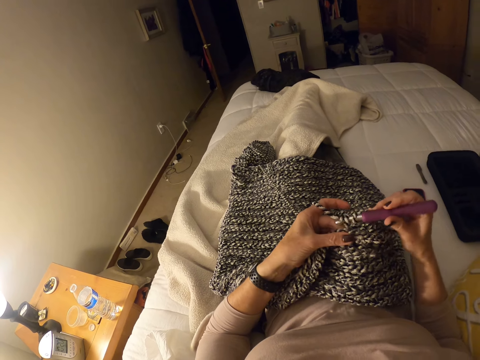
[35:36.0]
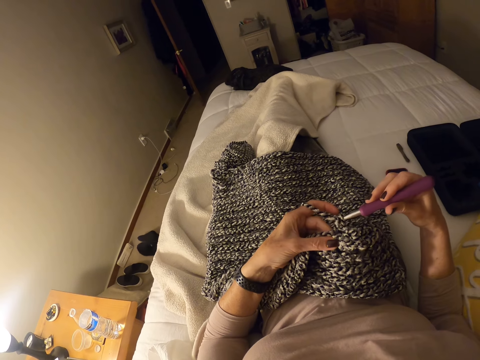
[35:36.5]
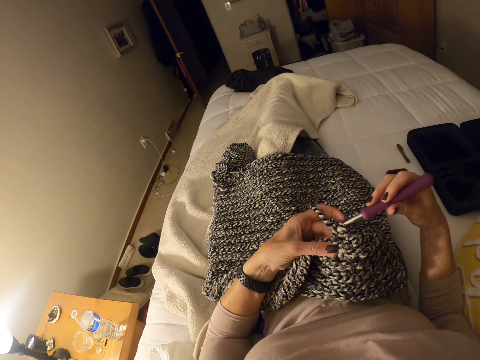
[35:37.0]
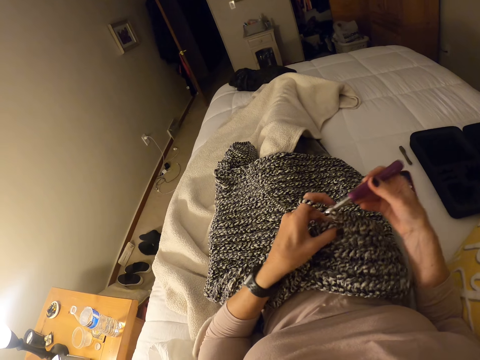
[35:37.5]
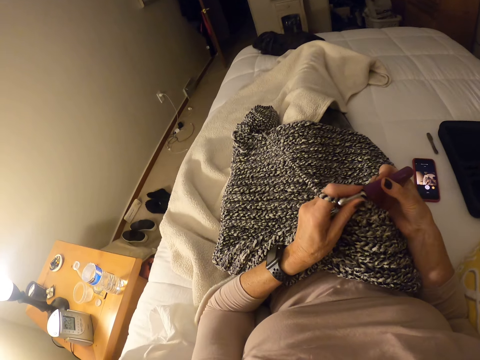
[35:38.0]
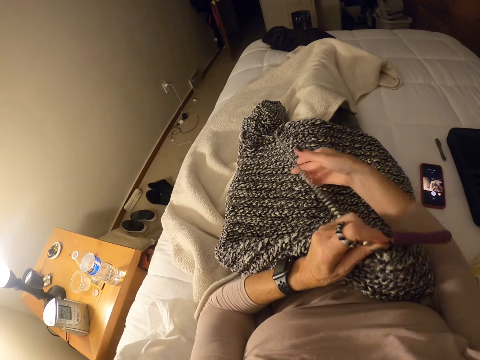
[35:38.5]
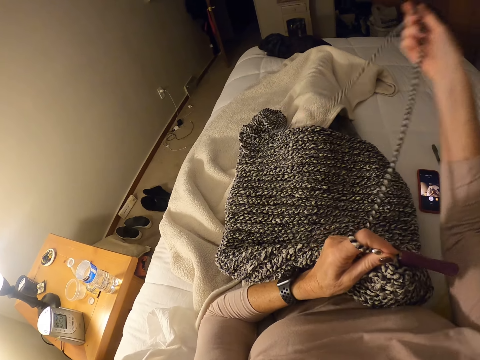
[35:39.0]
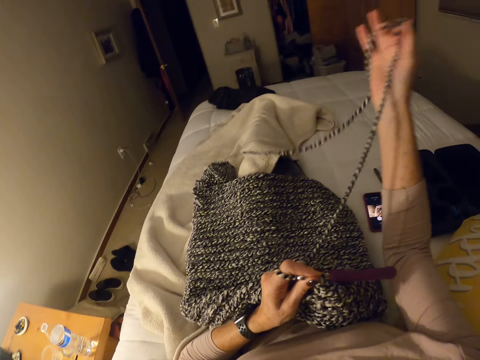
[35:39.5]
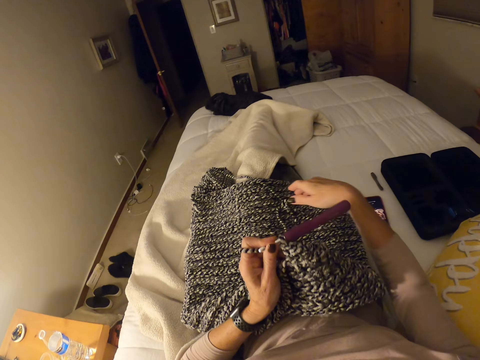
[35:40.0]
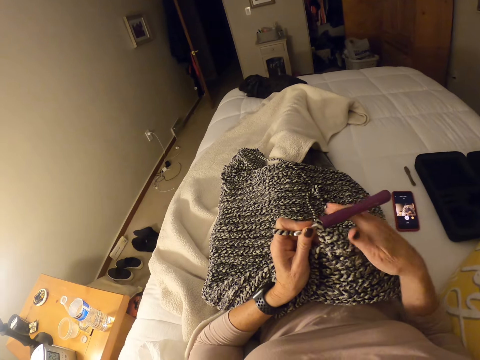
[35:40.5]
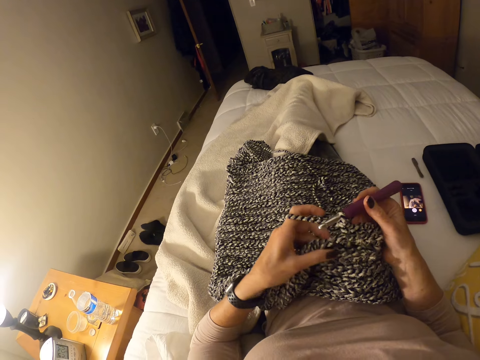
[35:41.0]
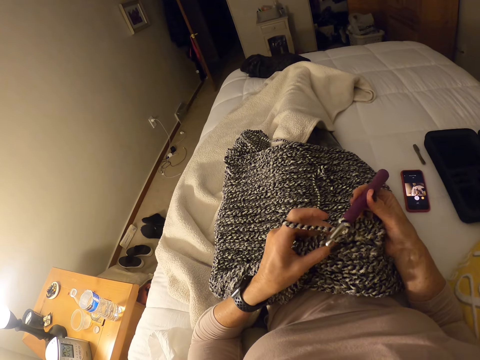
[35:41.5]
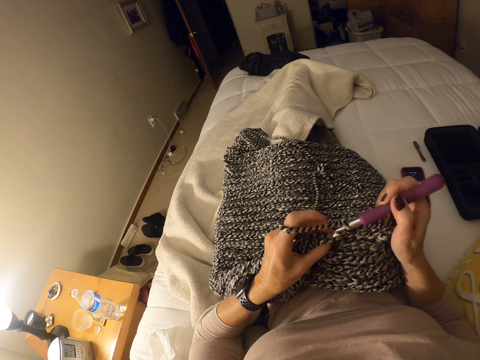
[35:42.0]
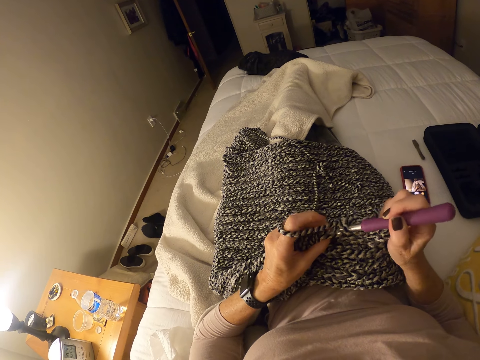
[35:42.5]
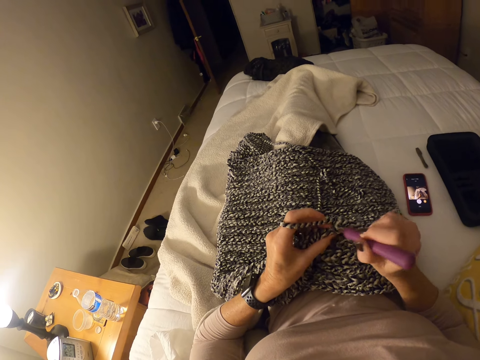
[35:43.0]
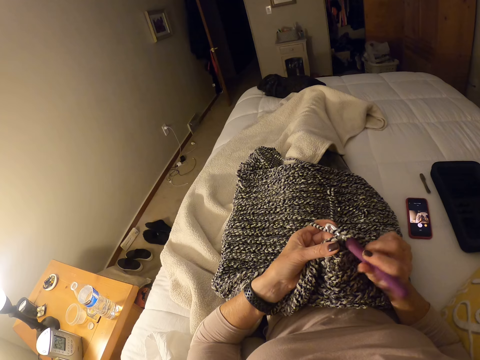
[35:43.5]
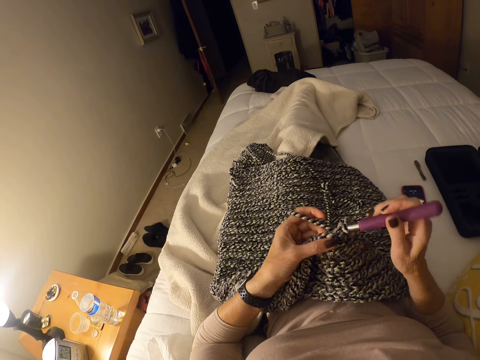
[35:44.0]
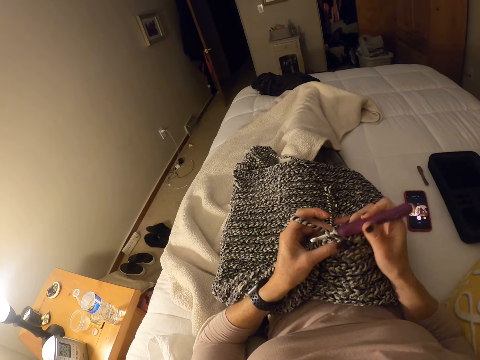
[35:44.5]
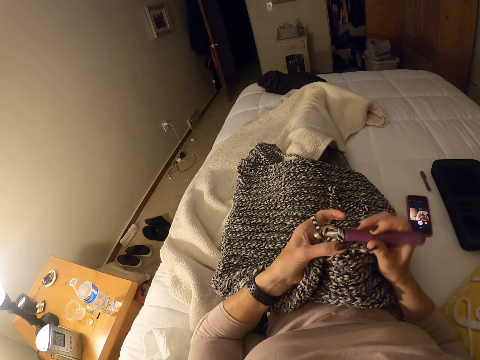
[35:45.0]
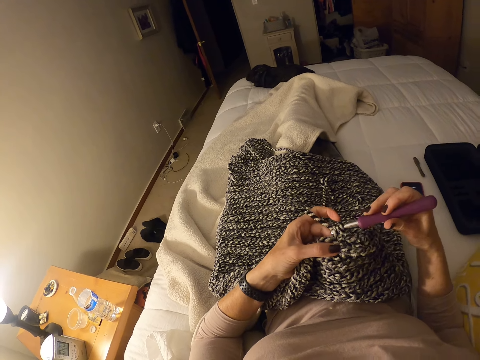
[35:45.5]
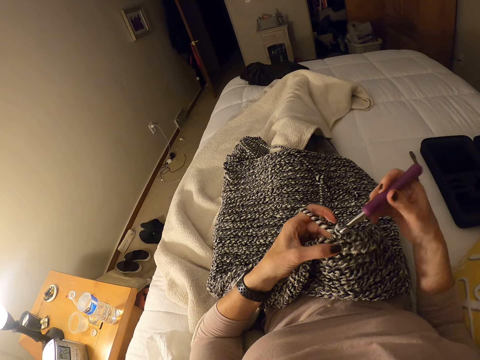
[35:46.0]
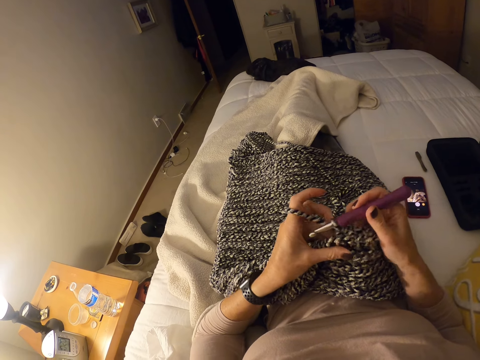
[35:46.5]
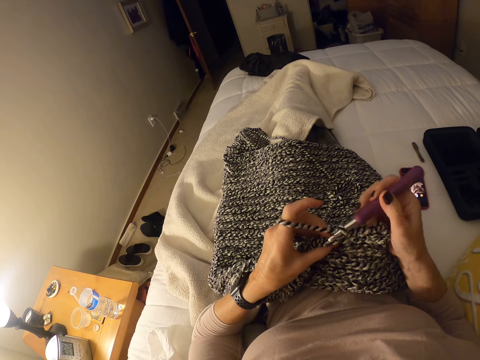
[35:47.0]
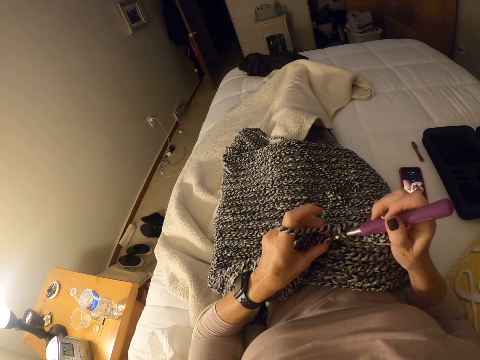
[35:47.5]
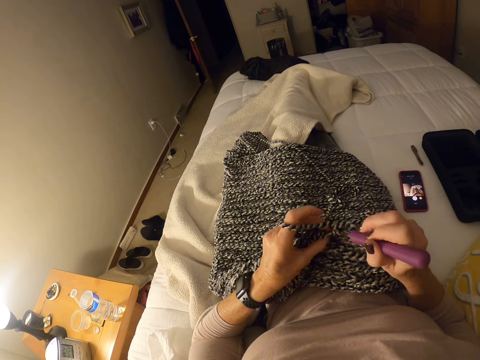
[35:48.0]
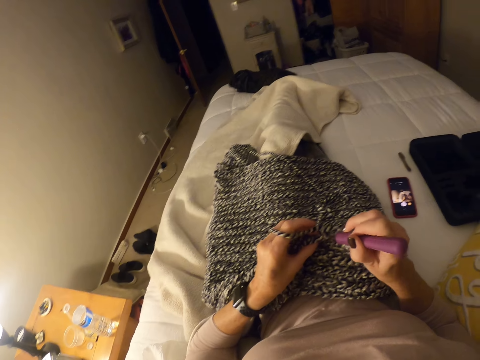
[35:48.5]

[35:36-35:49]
The camera wearer passes the crochet hook to her left hand. She pulls the strip of yarn with her right hand. She drops the strip of yarn on her legs. She holds the crochet hook with her right hand. She crochets the strip of yarn into a cloth with the crochet hook and her left hand.

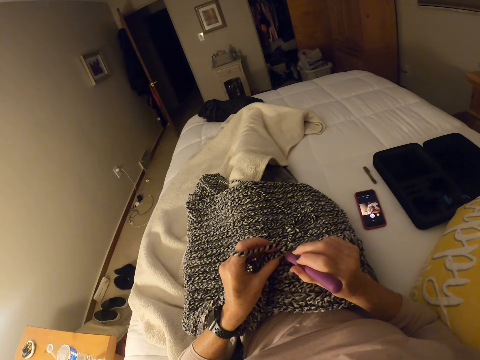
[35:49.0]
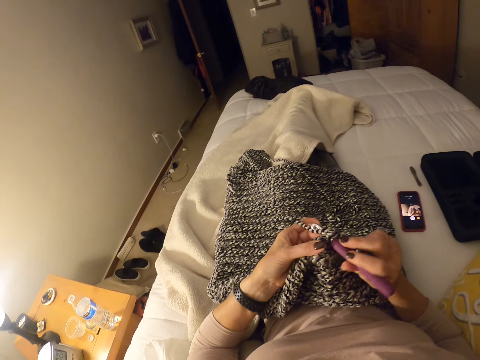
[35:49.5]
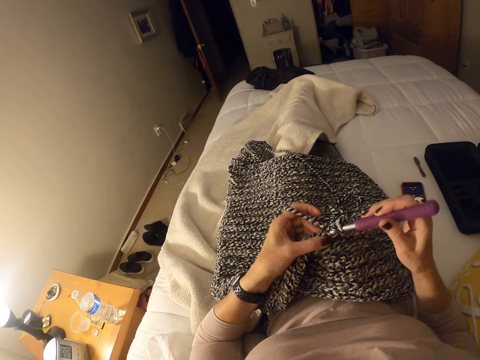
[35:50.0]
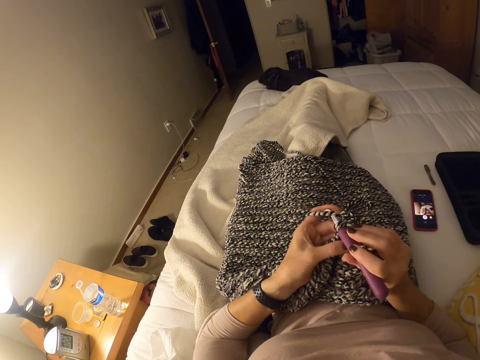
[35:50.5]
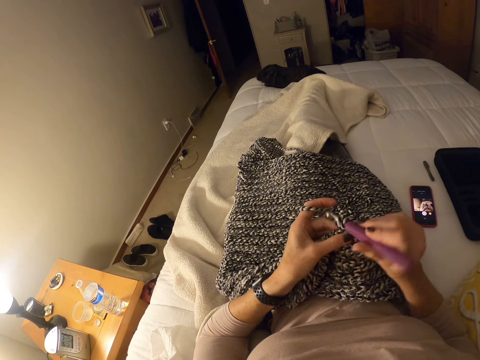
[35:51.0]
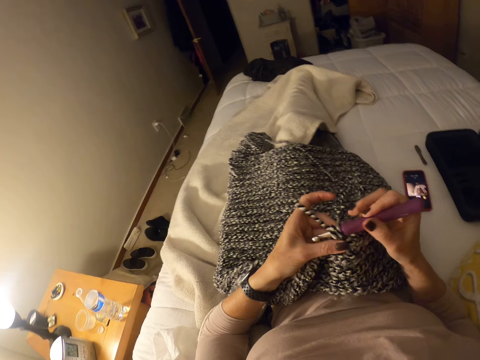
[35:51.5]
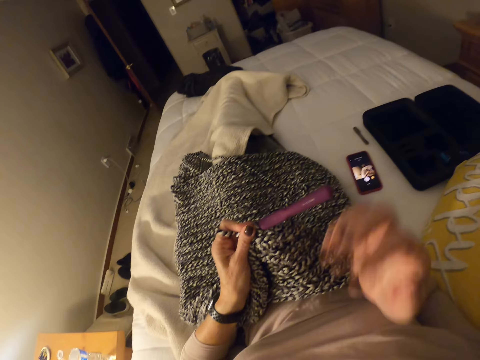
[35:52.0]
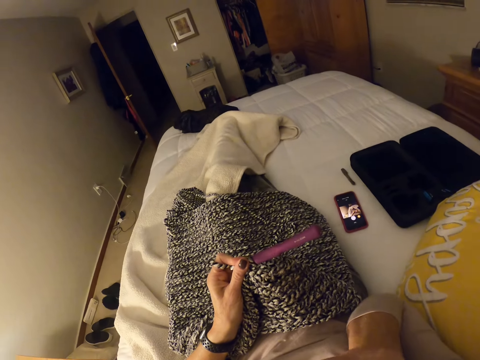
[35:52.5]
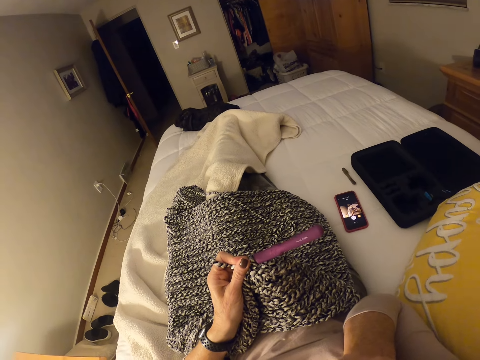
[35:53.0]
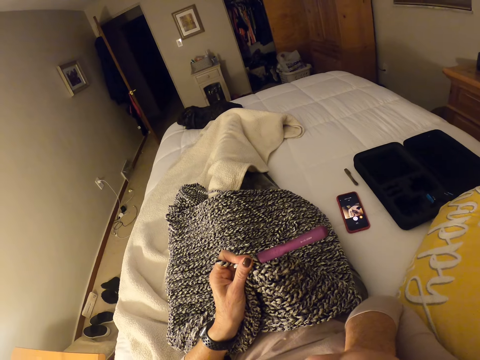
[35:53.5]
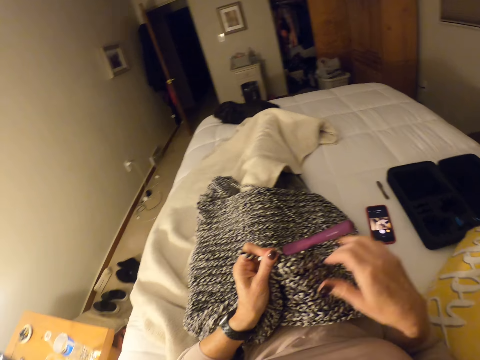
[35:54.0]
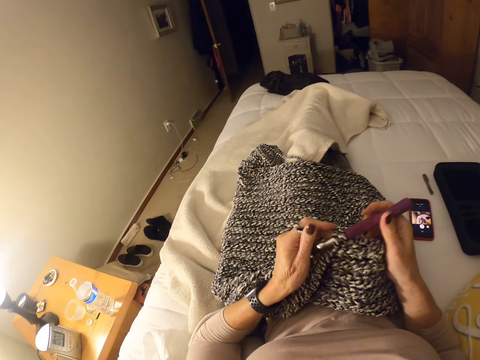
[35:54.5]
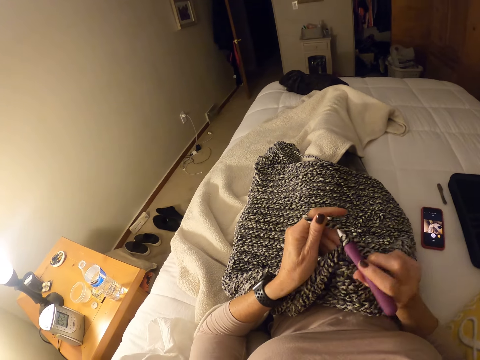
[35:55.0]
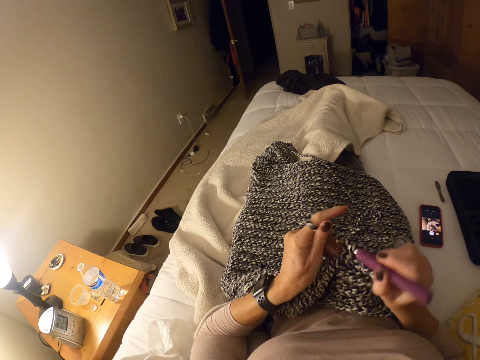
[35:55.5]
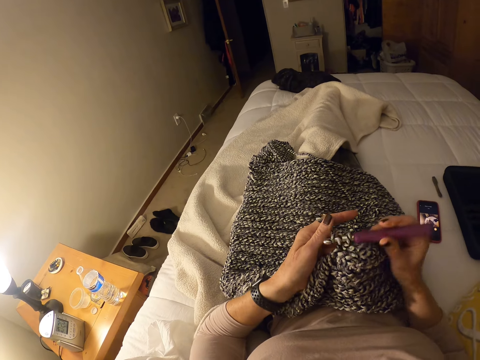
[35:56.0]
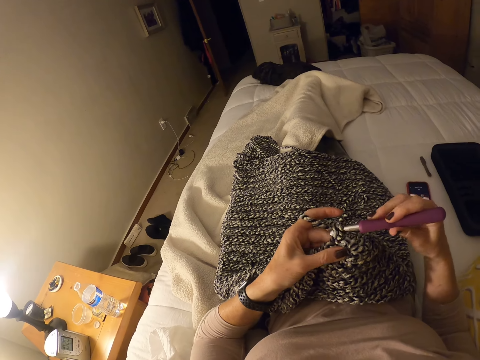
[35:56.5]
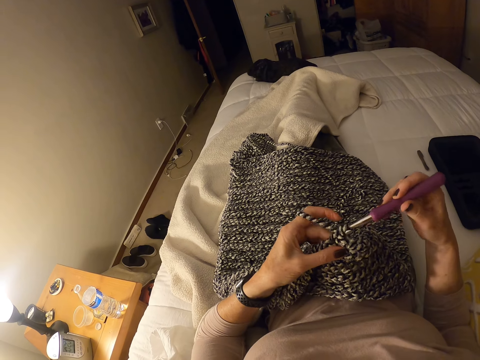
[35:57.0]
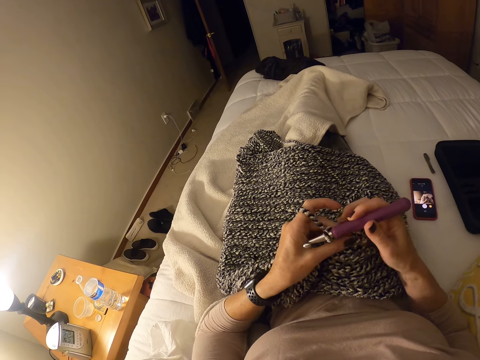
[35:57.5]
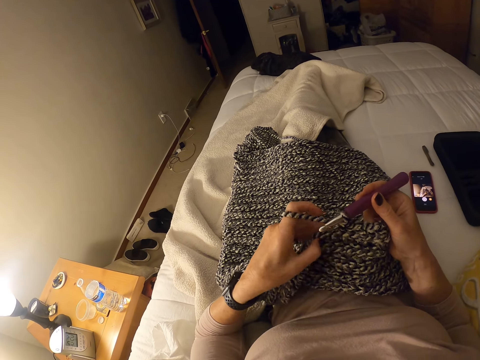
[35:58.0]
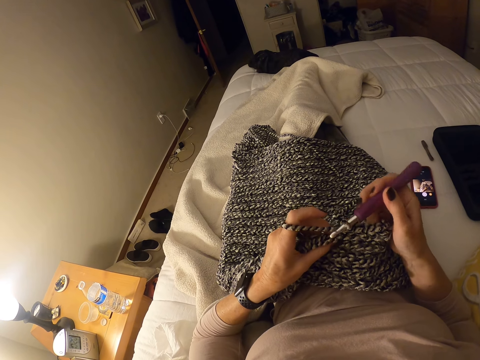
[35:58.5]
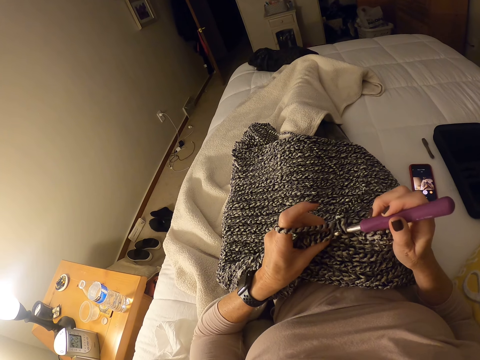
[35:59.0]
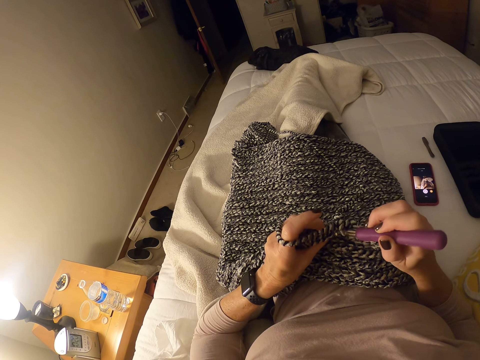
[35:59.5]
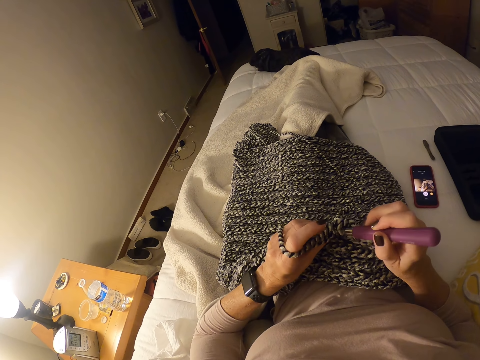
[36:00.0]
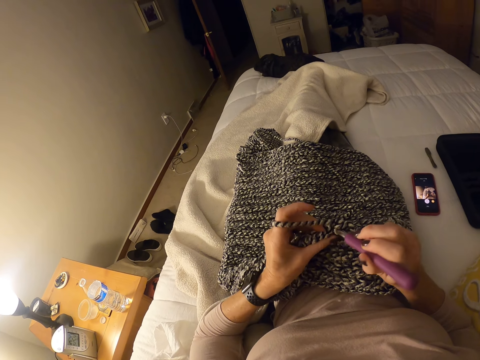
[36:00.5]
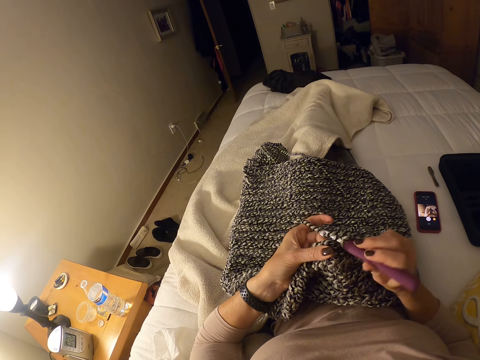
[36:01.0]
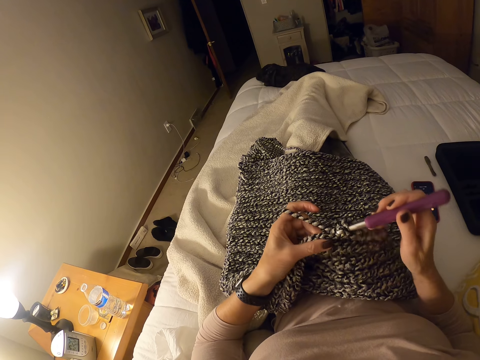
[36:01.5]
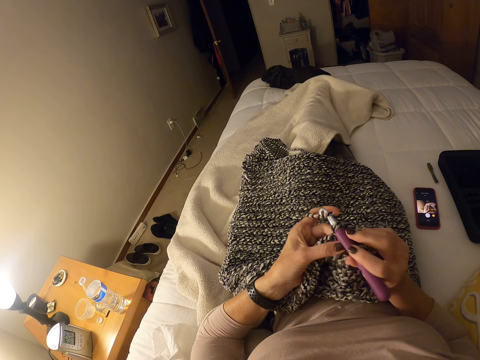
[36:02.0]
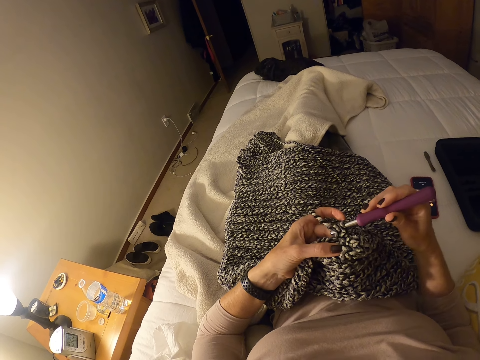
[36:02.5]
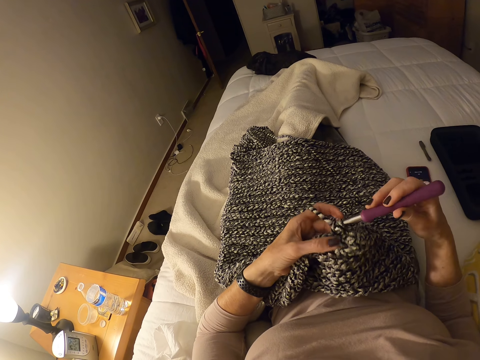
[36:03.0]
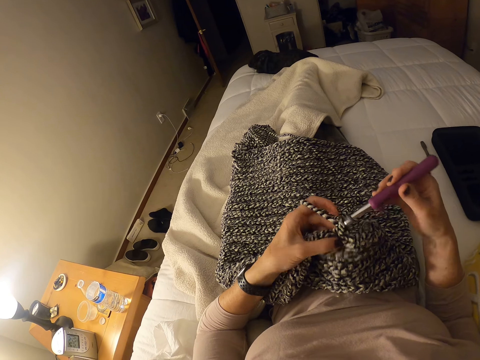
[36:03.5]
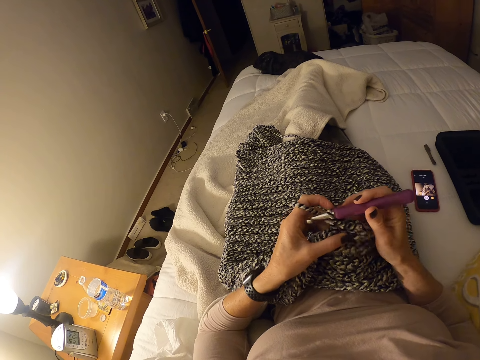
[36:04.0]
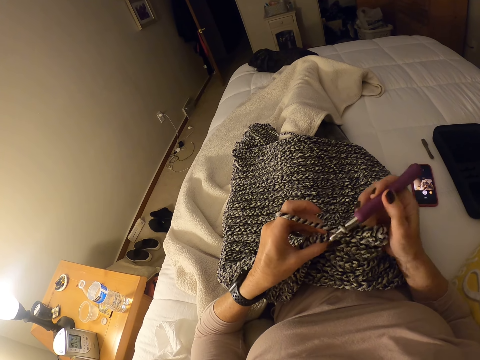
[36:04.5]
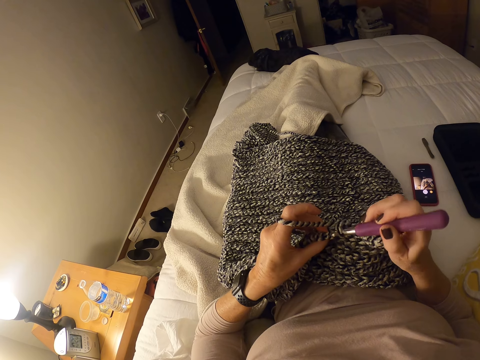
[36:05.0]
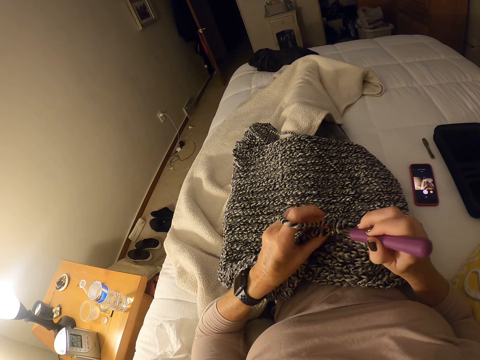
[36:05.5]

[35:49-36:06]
The camera wearer passes the crochet hook to her left hand. She touches her face with her right hand. She holds the crochet hook with her right hand. She crochets the strip of yarn into a cloth with the crochet hook and her left hand. She moves her left hand to the left on the crochet cloth.
